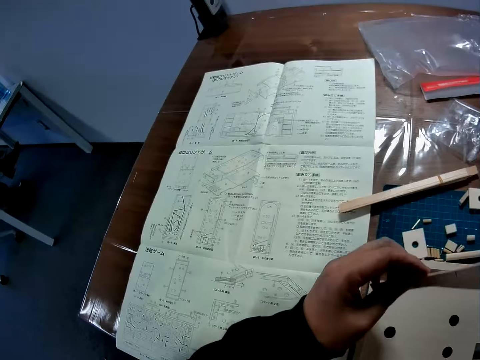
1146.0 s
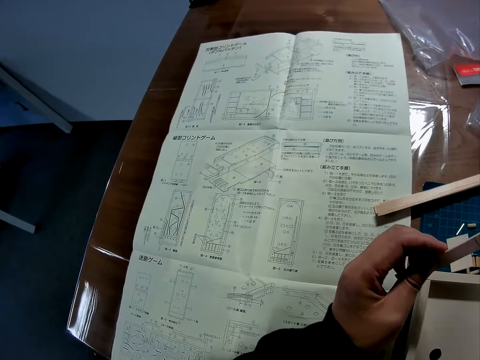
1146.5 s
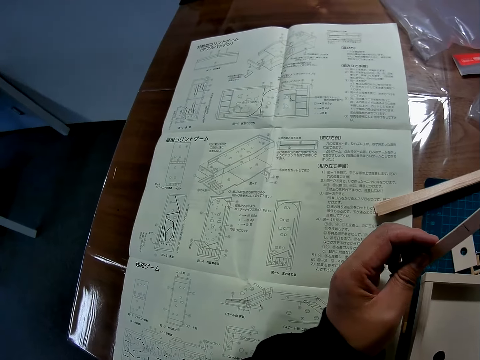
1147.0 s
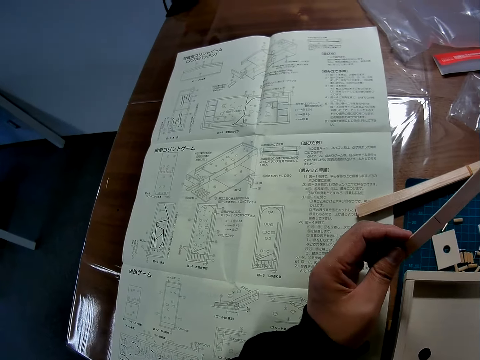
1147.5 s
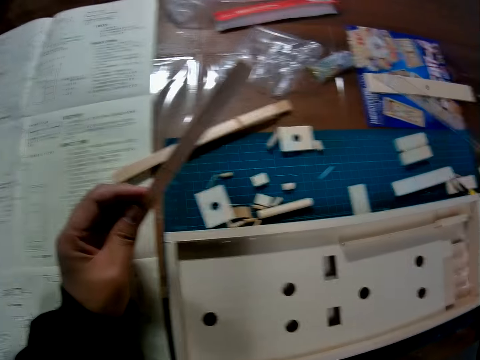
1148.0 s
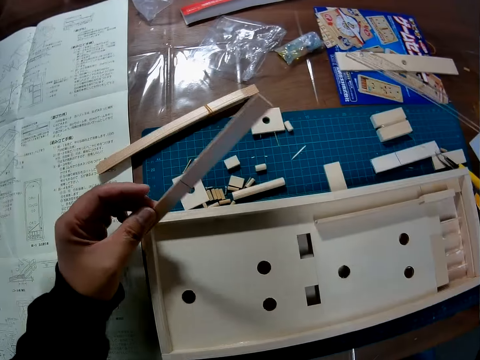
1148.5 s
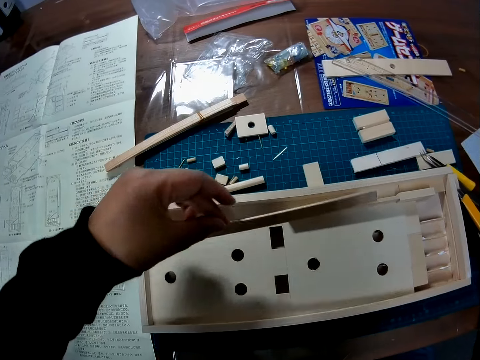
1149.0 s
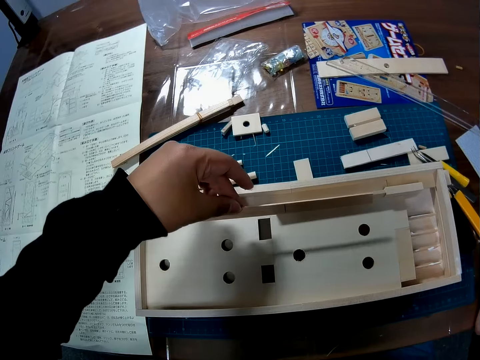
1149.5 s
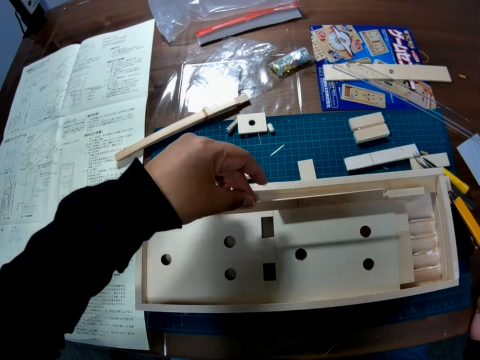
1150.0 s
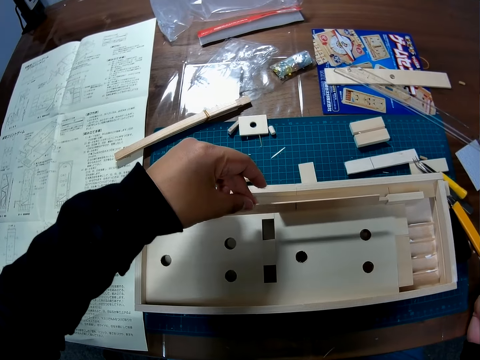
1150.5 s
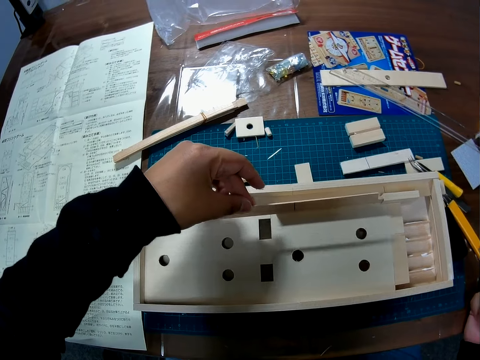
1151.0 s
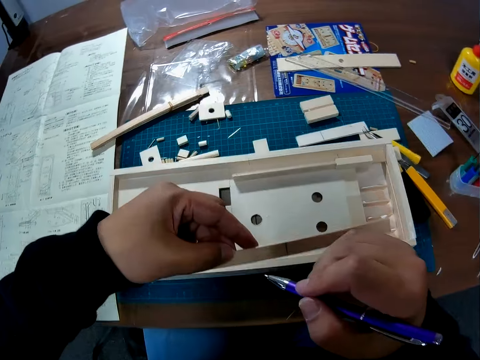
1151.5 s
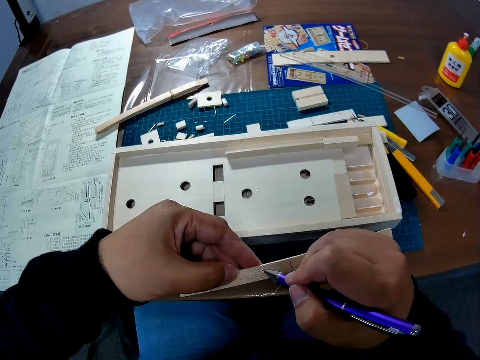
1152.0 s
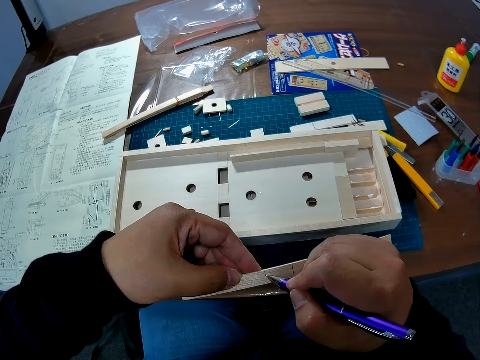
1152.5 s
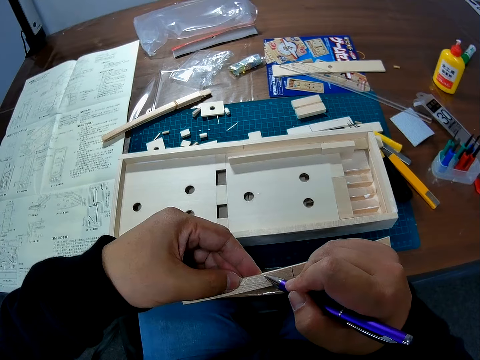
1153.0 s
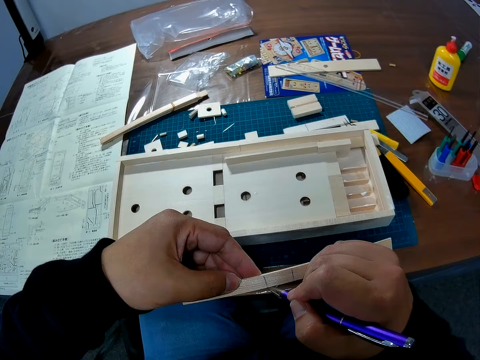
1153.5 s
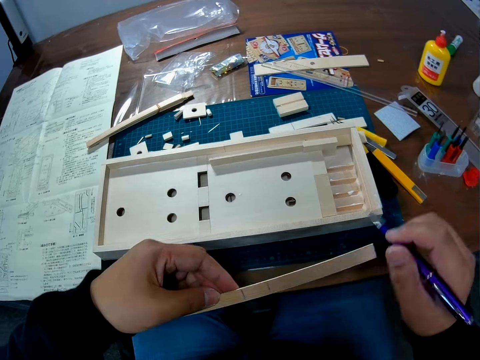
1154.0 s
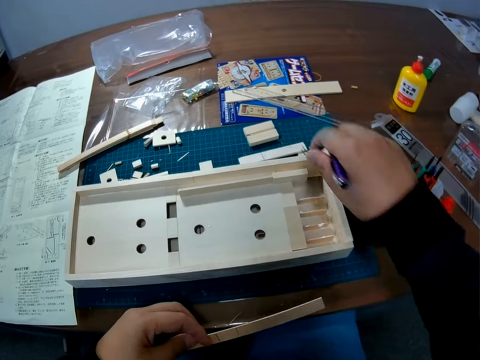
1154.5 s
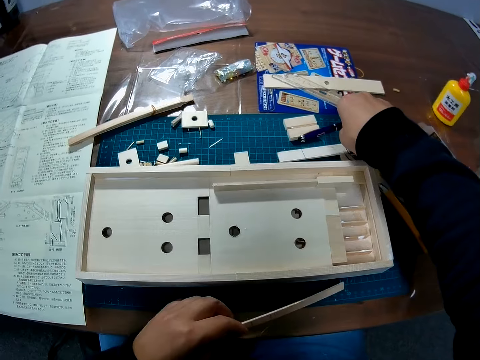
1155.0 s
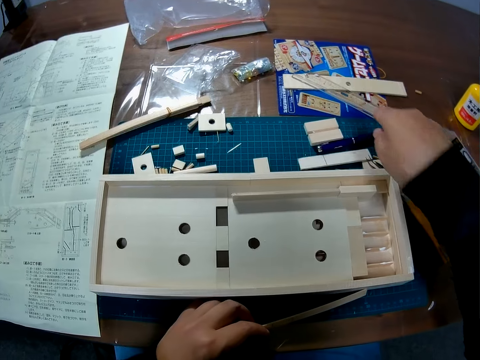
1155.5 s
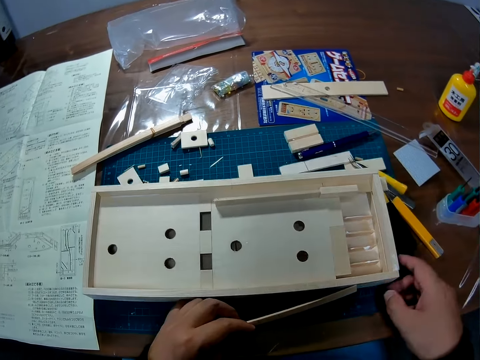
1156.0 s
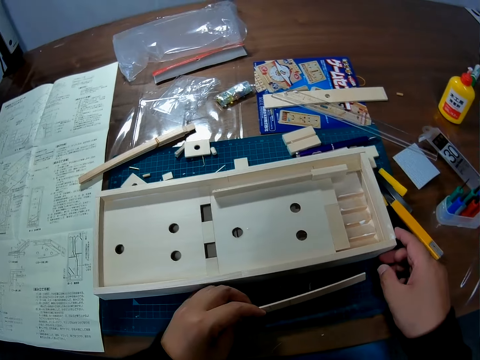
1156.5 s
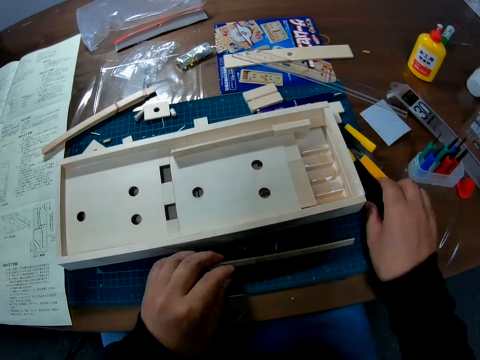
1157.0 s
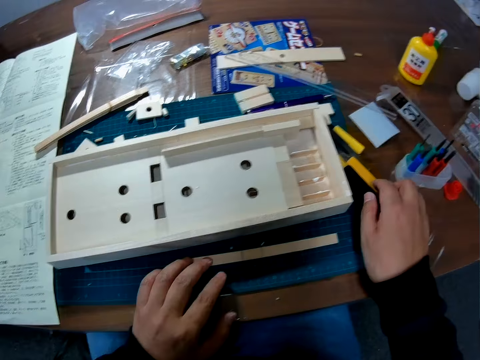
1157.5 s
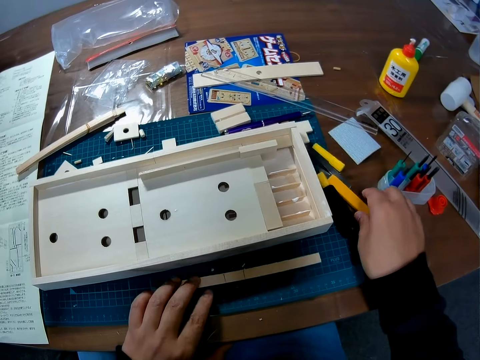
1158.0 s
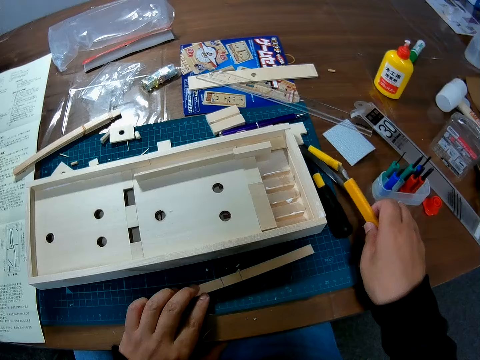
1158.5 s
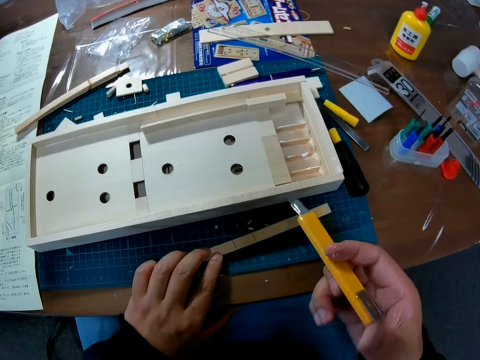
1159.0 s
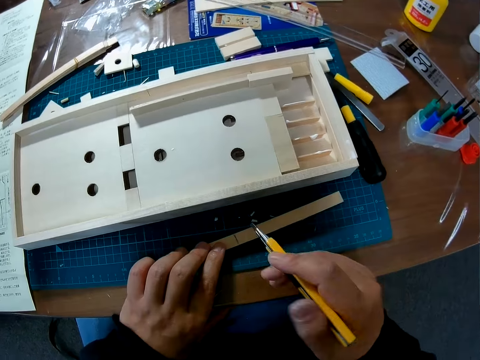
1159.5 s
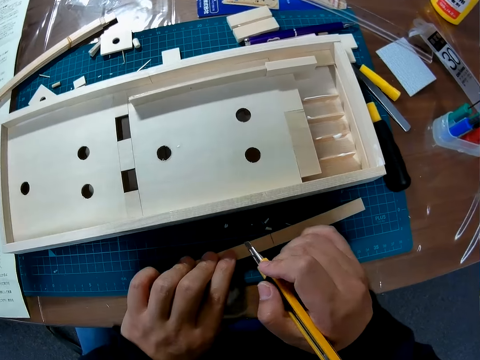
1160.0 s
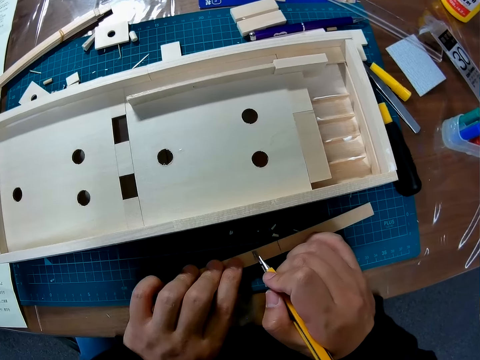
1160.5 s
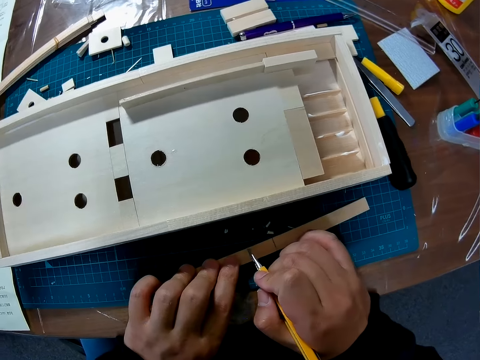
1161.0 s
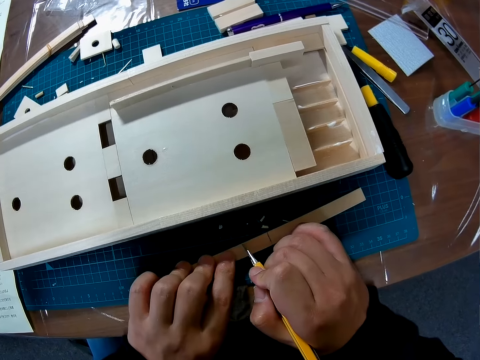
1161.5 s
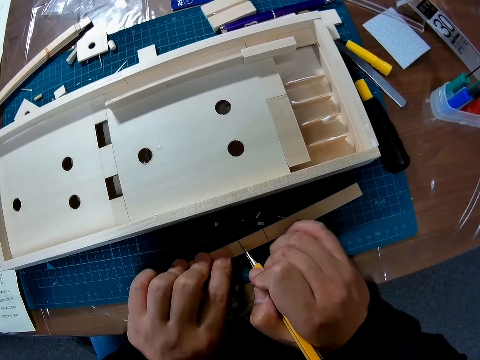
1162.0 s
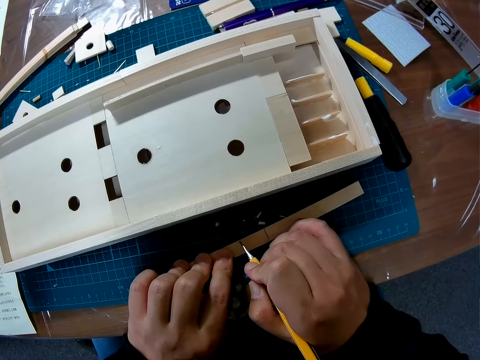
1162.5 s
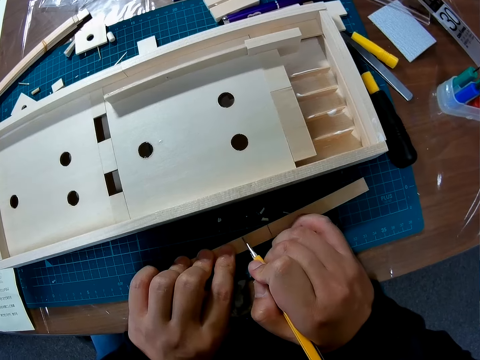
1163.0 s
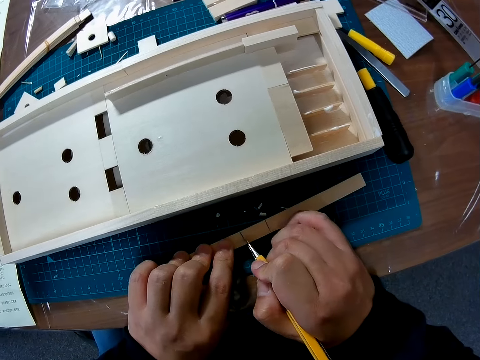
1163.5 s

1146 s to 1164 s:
The camera wearer lifts up the piece of wood from the model. They look at the manual paper. They measure the piece of wood against the model. They mark the piece of wood with a pen. They put the pen on the desk. They move the model on the table. They pick up a paper cutter blade or utility knife from the table. They cut the piece of wood with the utility knife.

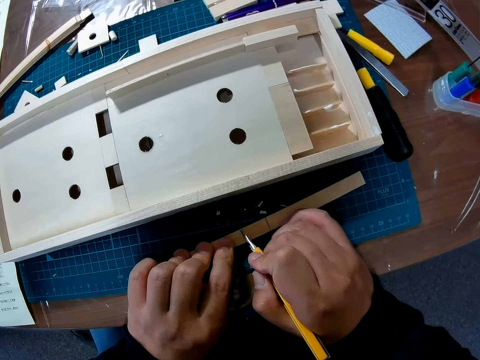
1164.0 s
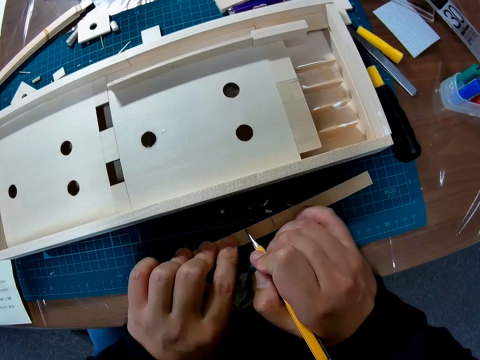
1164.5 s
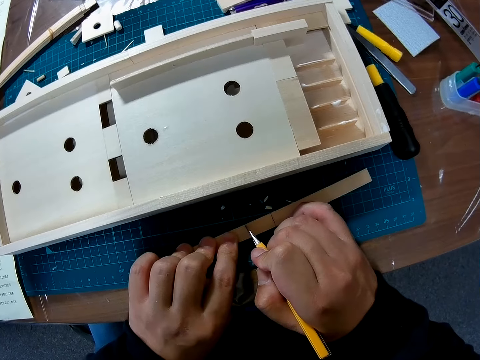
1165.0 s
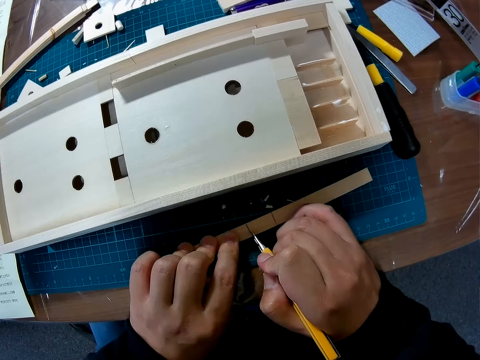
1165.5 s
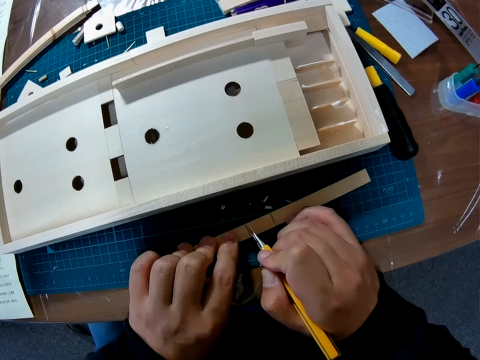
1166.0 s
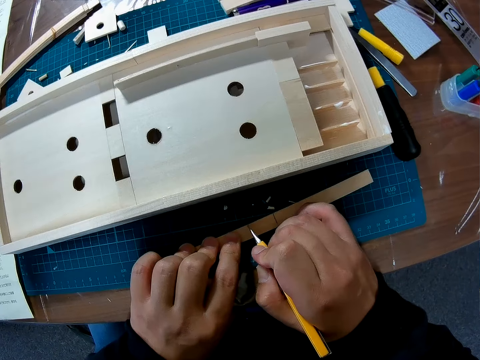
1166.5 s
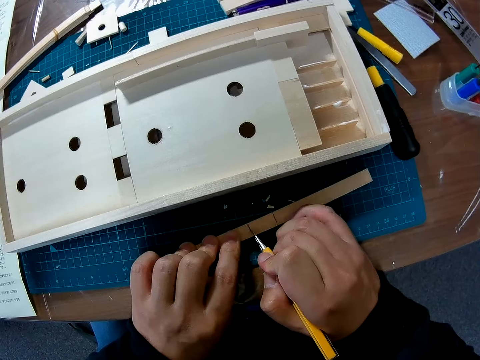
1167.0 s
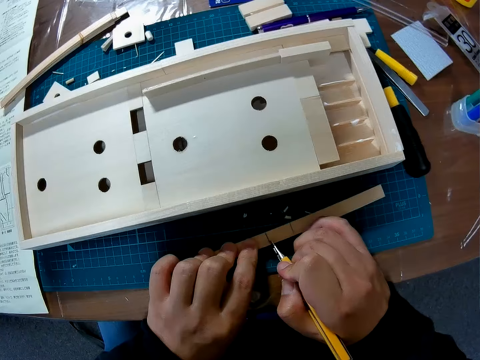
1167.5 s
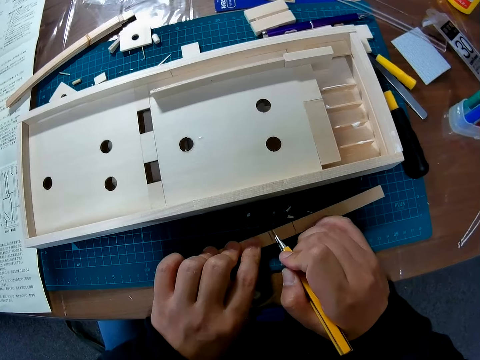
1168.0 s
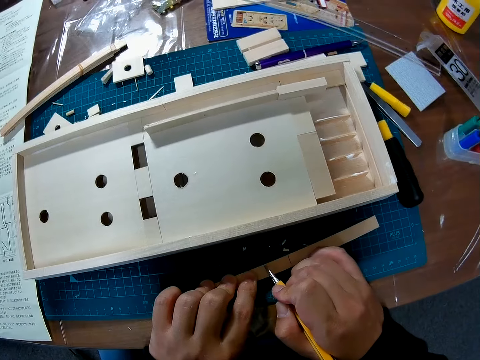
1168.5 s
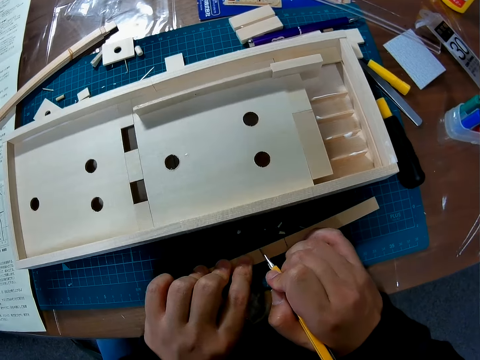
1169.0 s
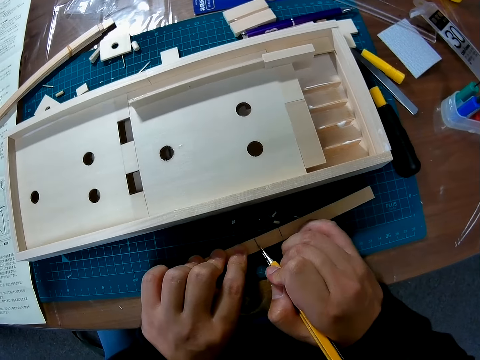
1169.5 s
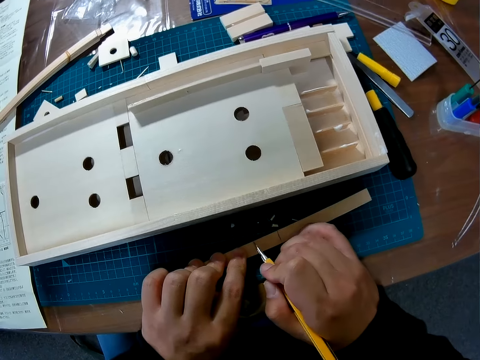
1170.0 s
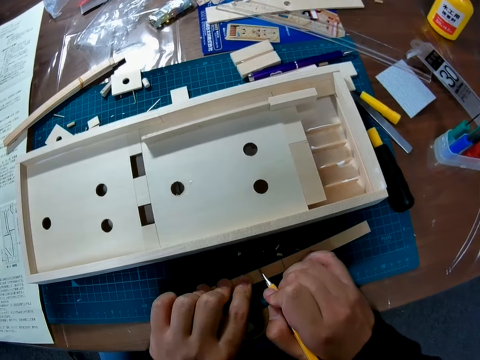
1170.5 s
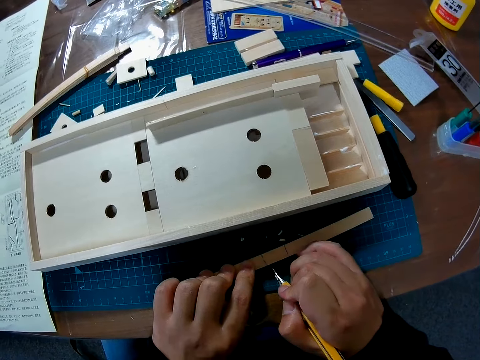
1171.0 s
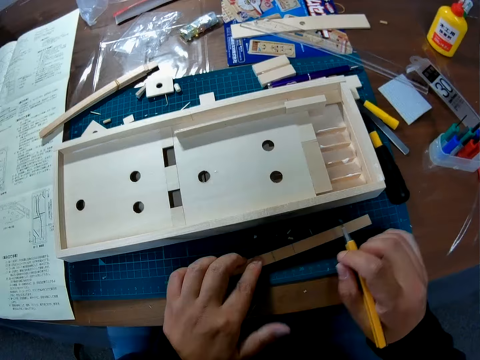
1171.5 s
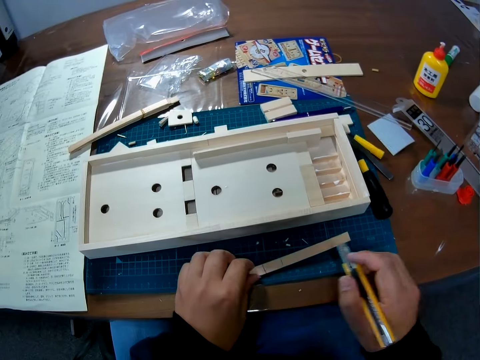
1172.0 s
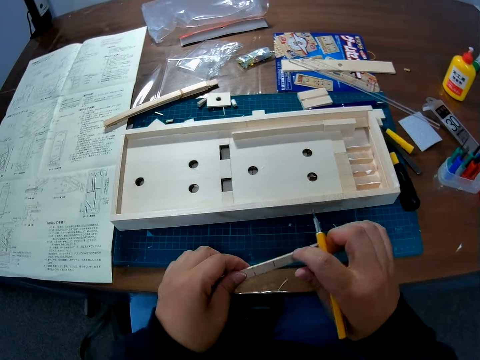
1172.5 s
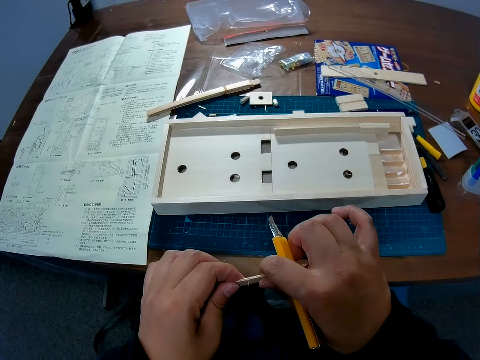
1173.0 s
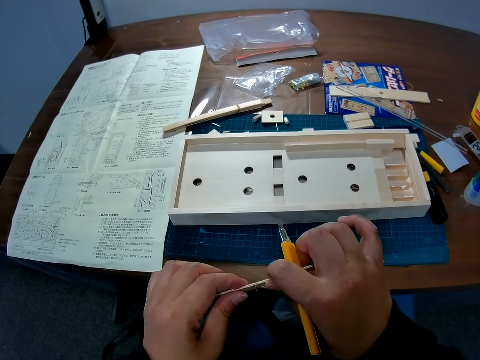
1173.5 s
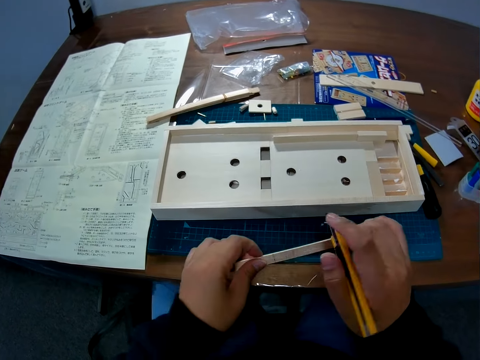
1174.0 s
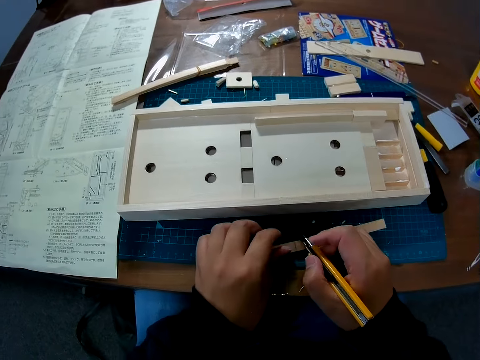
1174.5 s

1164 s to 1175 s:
The camera wearer lifts up the piece of wood.
